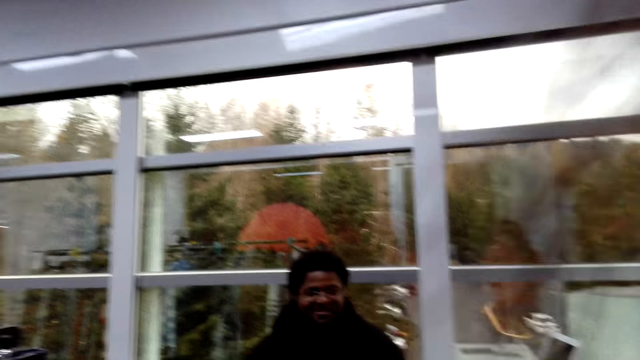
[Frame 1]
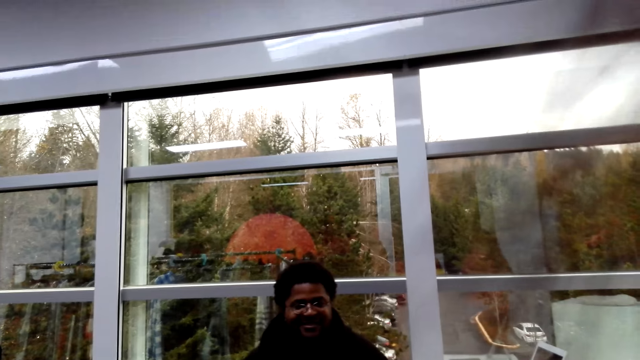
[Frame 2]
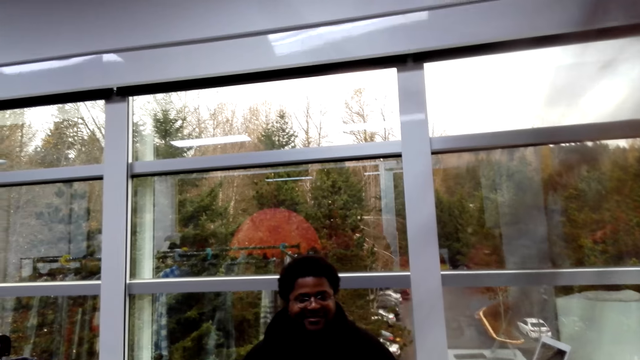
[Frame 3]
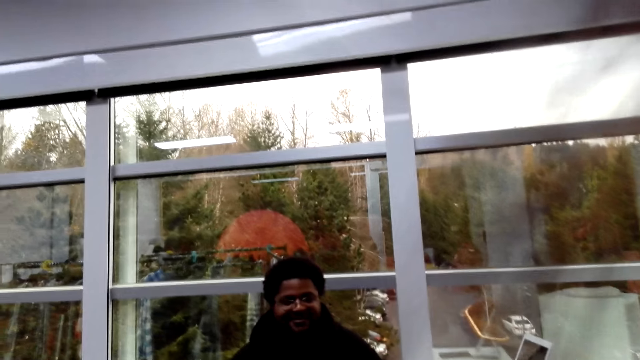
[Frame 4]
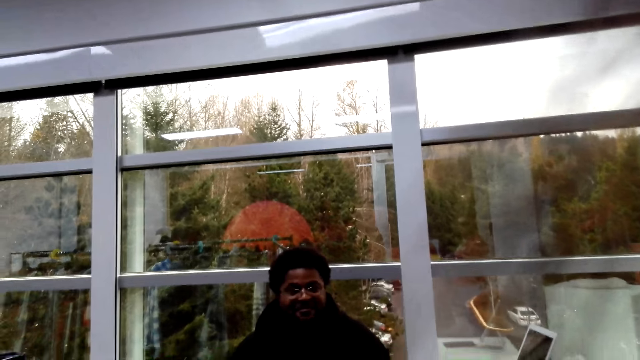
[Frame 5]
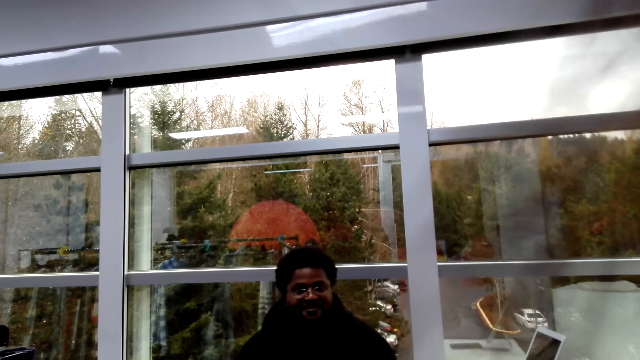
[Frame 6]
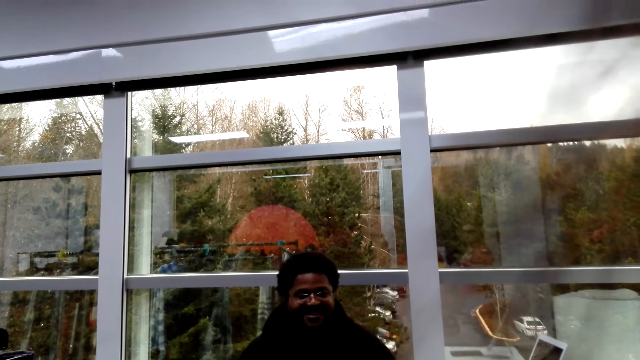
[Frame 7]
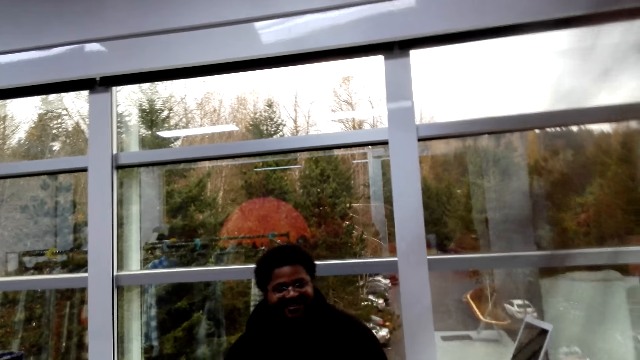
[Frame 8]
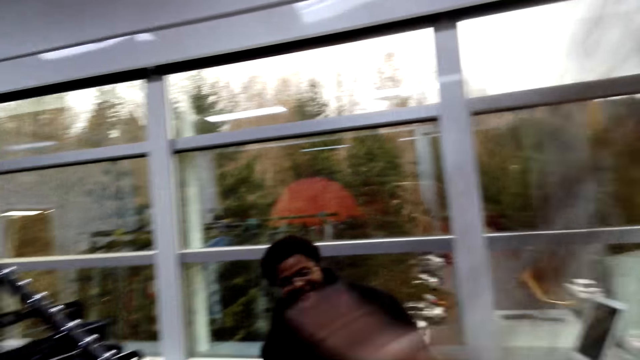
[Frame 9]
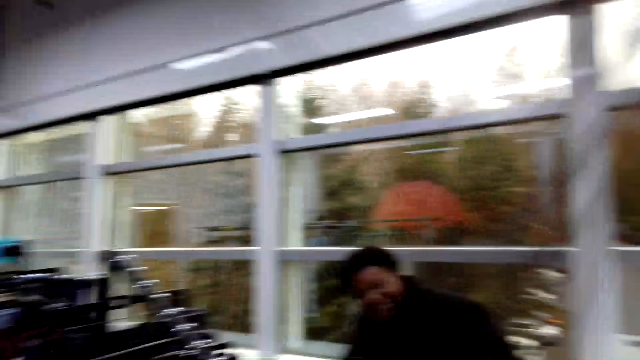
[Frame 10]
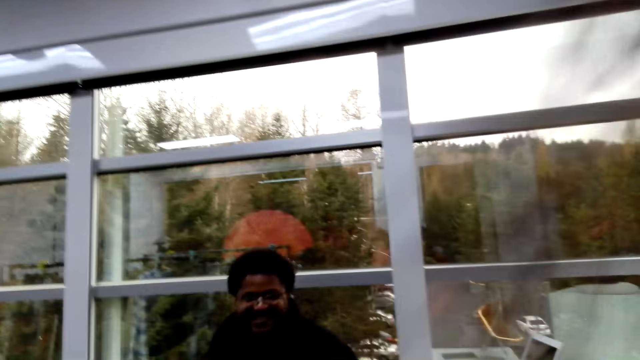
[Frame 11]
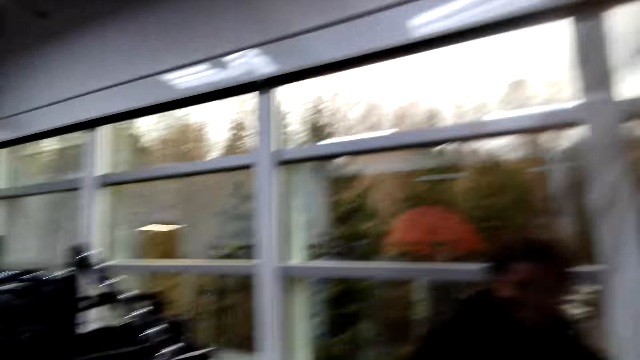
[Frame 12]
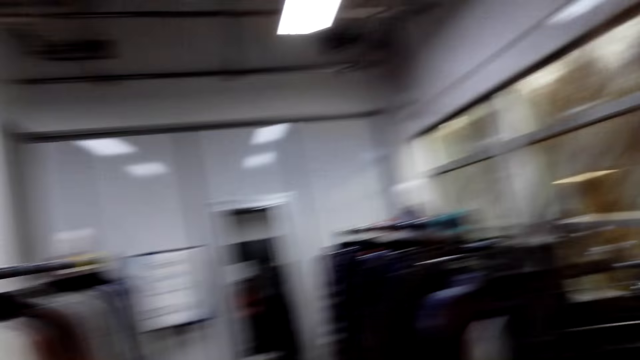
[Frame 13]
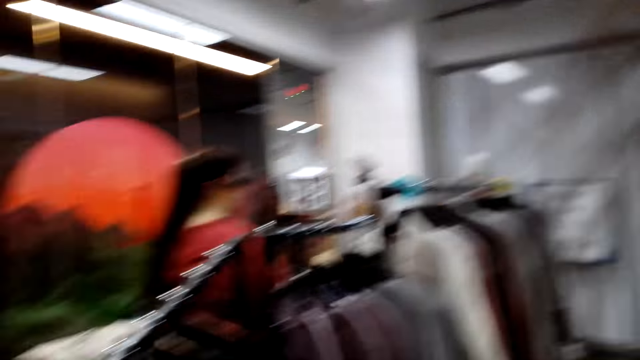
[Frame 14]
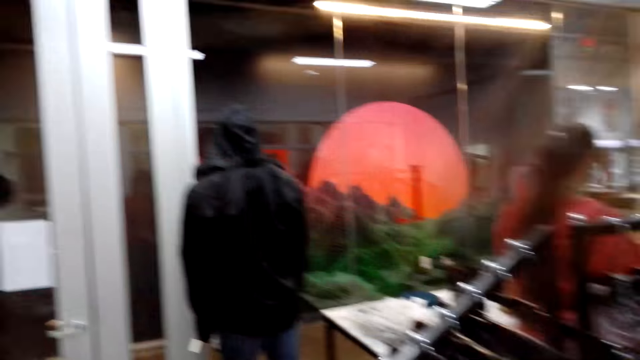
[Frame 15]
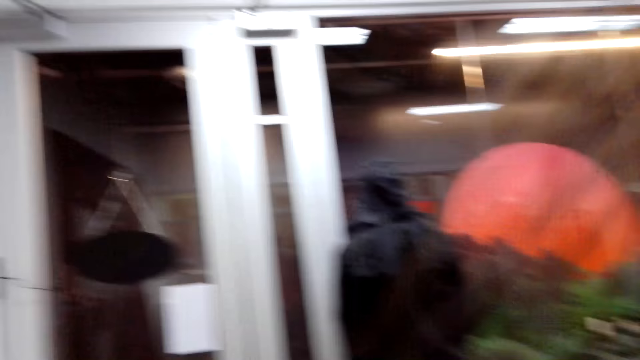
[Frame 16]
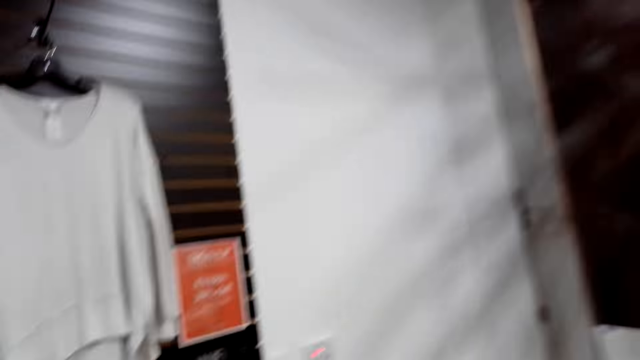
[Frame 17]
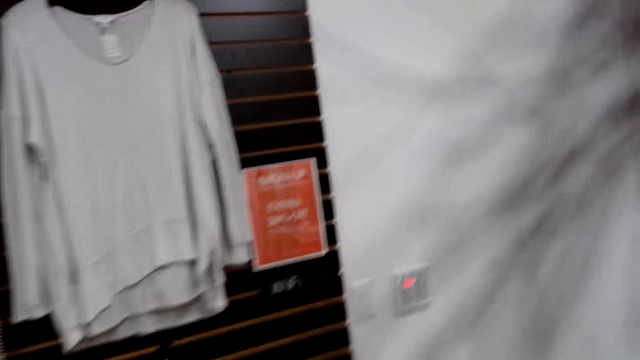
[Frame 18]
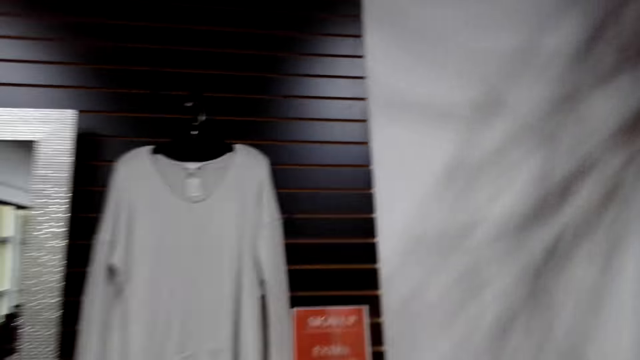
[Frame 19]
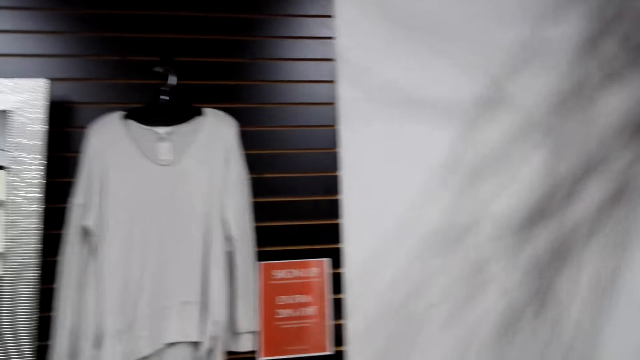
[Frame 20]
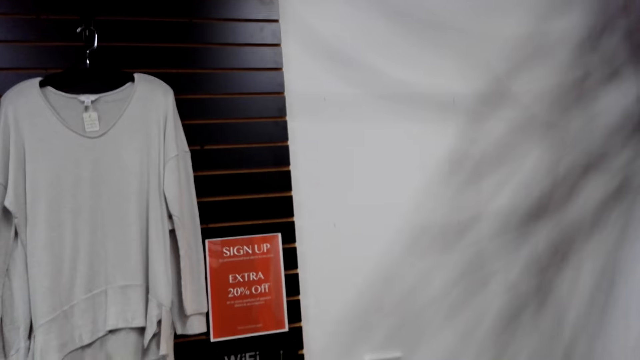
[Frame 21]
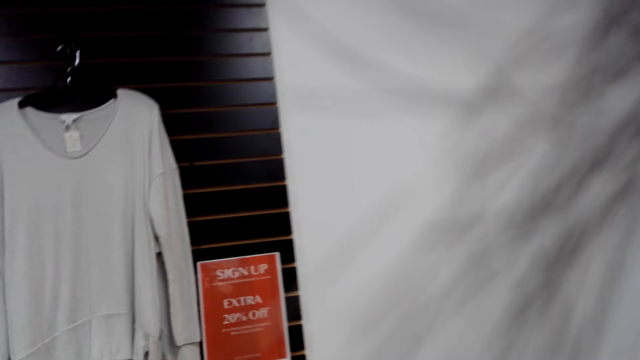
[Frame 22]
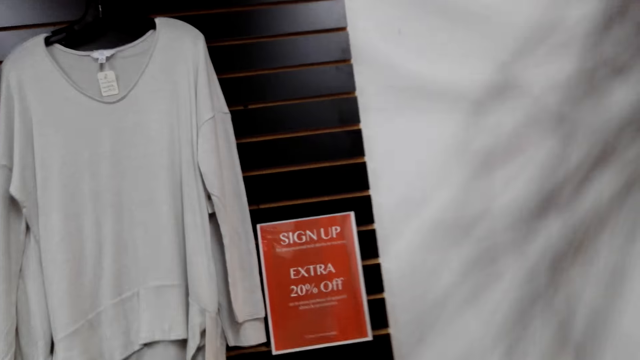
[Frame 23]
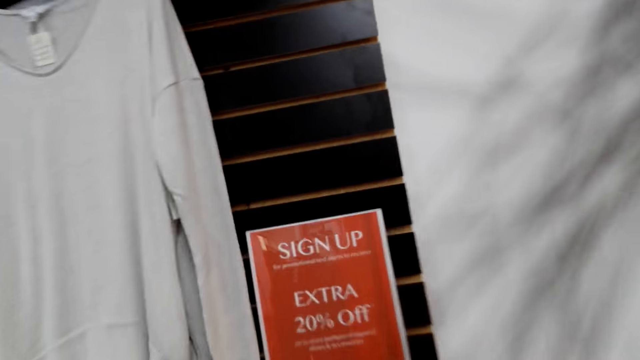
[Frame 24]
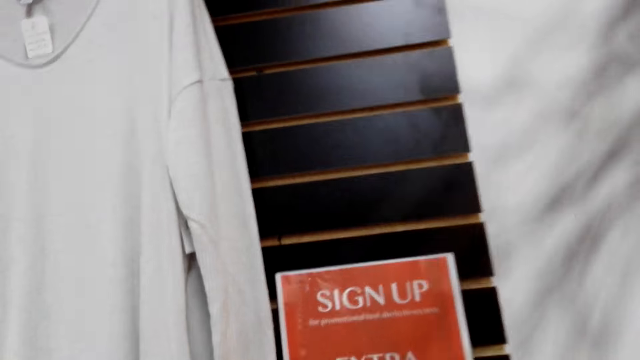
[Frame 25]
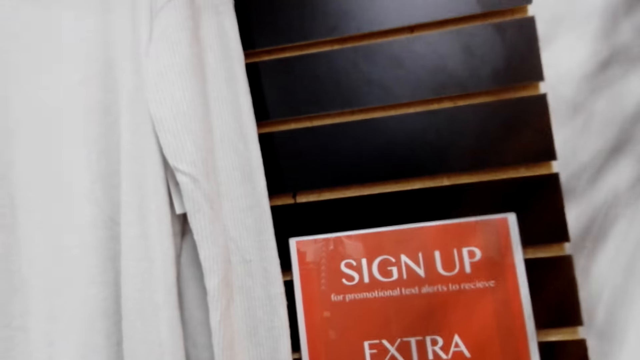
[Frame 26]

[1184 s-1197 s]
The camera wearer walks around the room. A woman and another woman move around the shop.

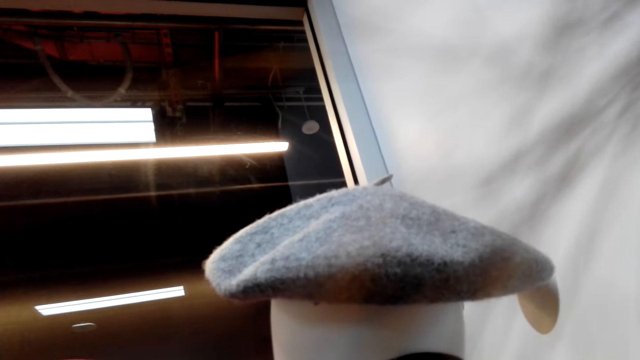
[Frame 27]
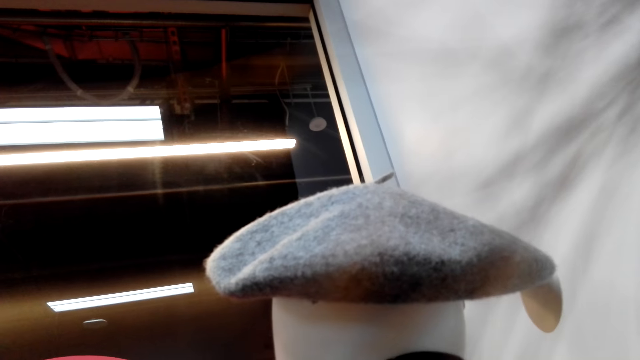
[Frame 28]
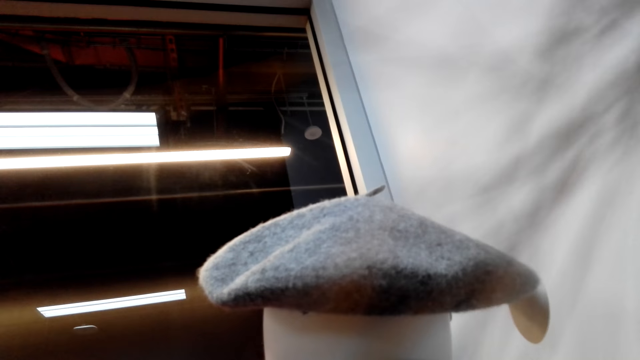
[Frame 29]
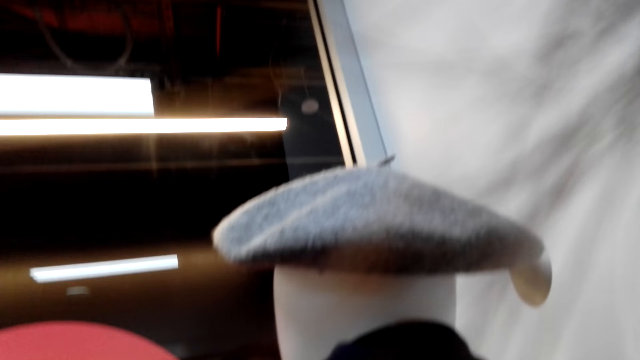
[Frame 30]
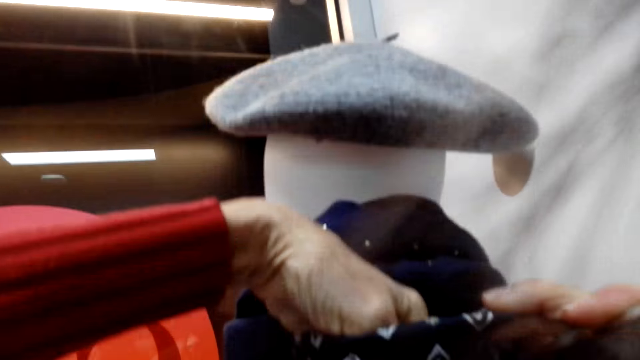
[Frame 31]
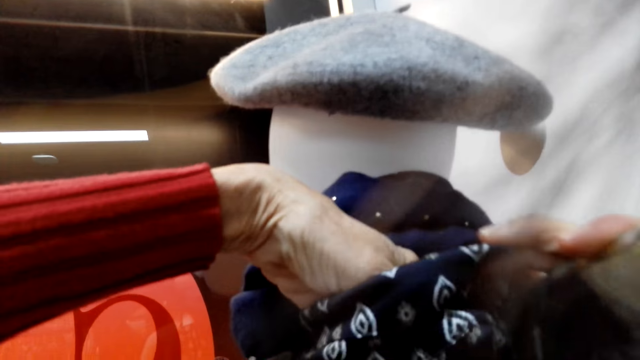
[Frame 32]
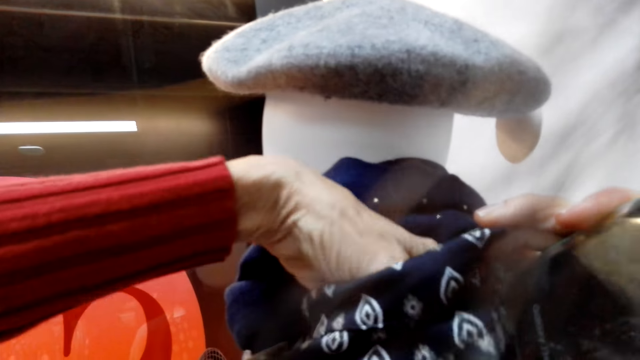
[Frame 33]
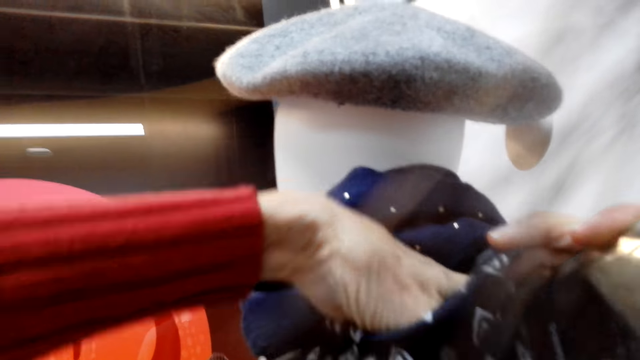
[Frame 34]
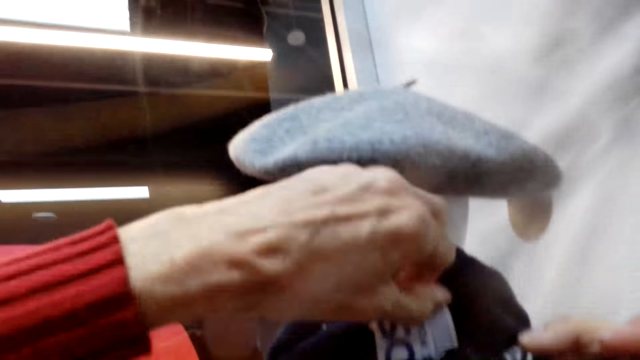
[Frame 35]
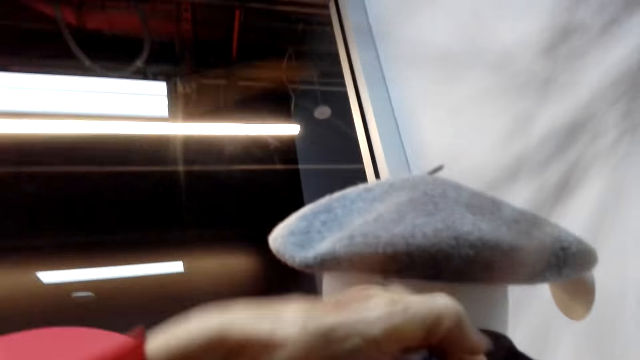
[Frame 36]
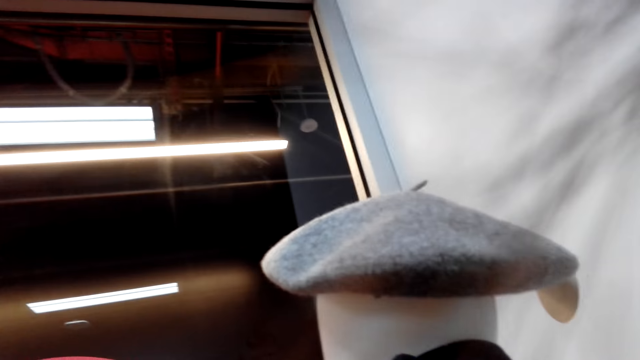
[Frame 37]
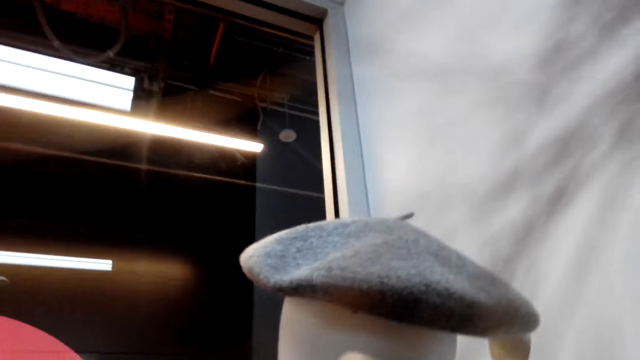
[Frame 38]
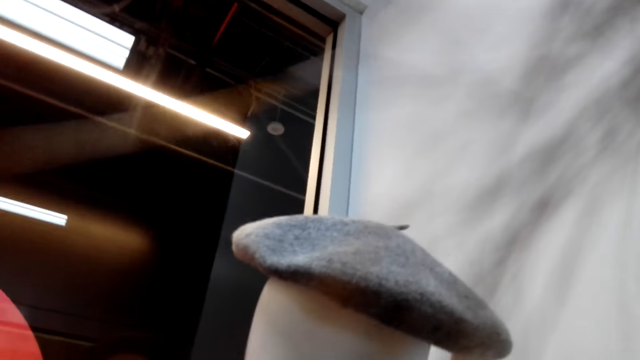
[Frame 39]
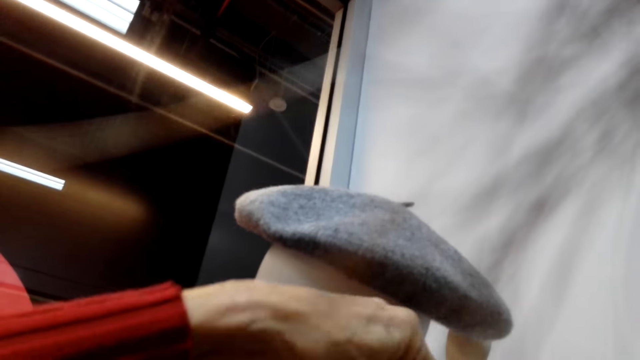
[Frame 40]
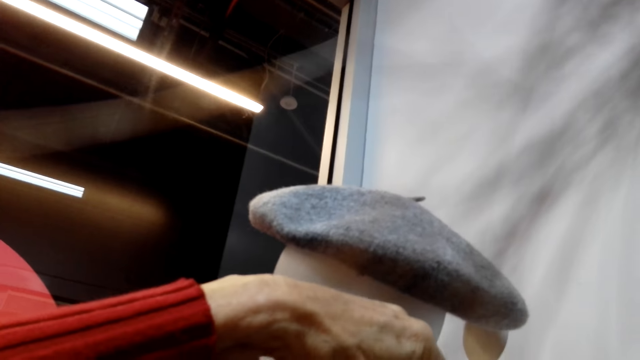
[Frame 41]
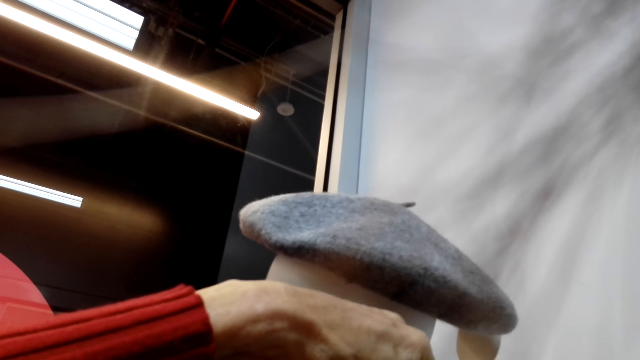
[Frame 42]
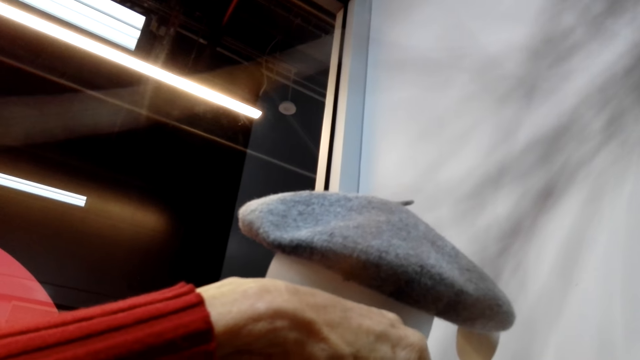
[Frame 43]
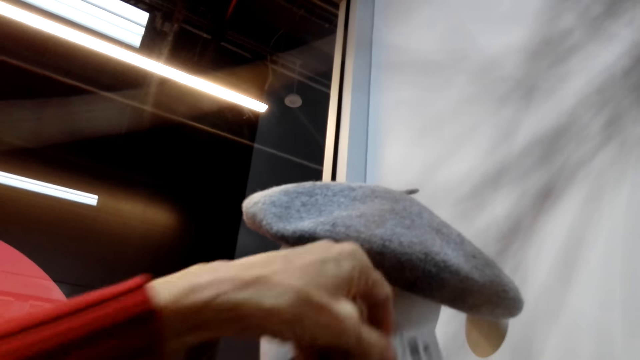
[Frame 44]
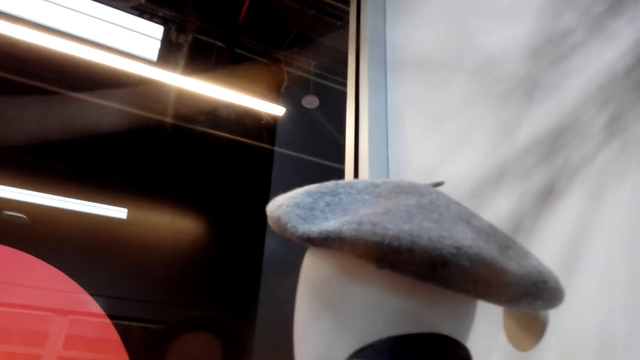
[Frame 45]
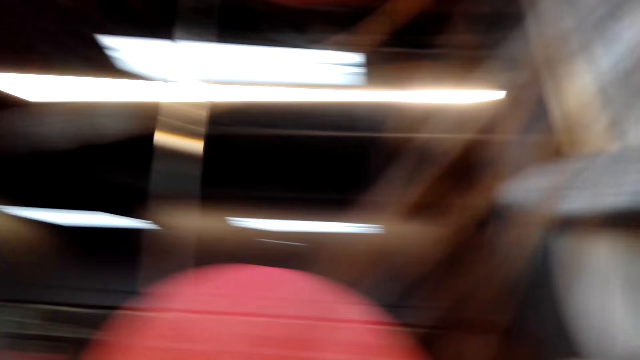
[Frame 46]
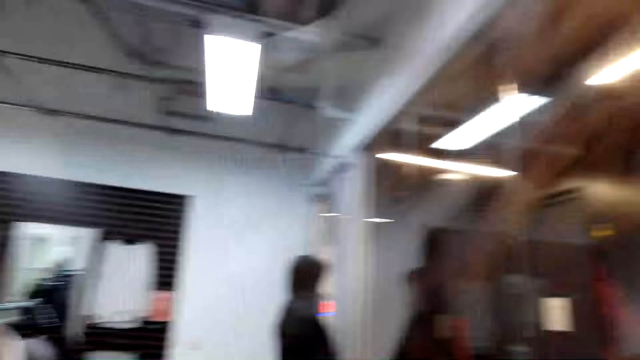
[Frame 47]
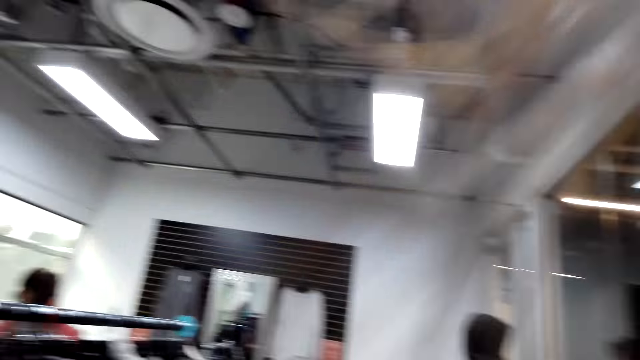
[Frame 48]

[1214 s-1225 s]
The camera wearer stares at the scarf. They read the price of the top.
